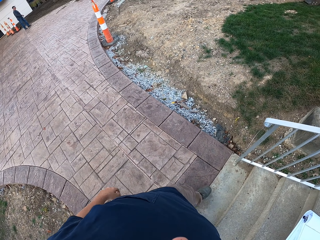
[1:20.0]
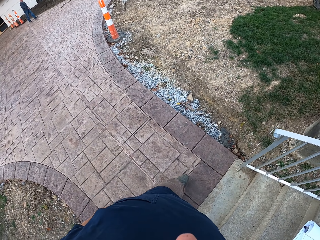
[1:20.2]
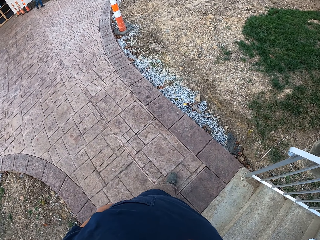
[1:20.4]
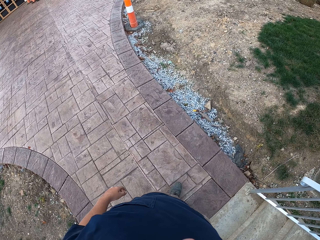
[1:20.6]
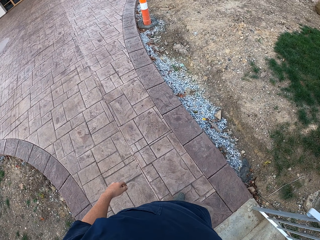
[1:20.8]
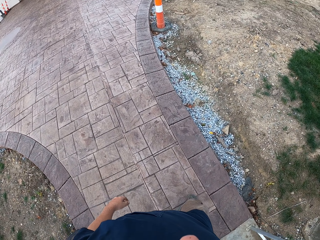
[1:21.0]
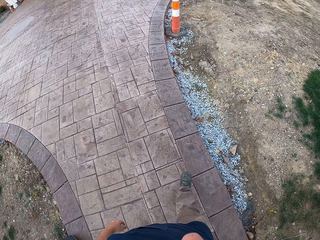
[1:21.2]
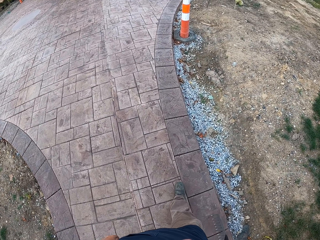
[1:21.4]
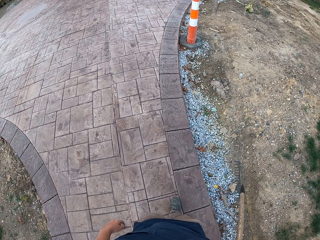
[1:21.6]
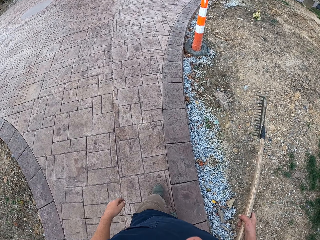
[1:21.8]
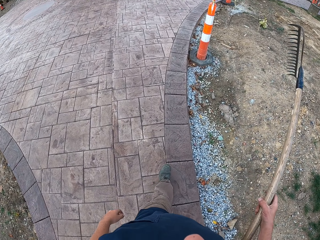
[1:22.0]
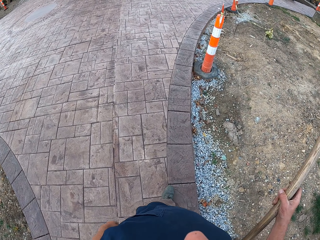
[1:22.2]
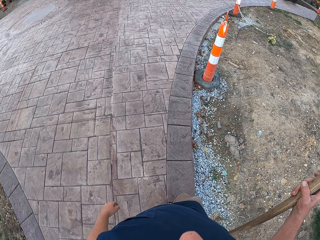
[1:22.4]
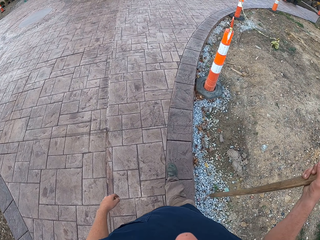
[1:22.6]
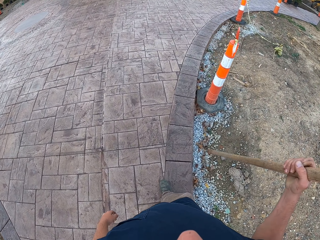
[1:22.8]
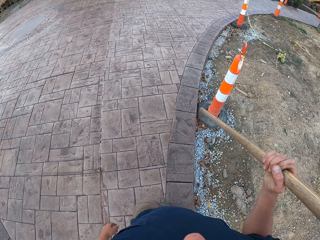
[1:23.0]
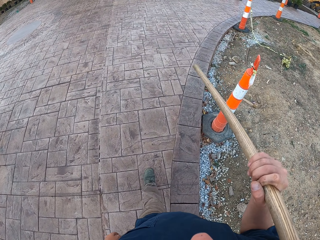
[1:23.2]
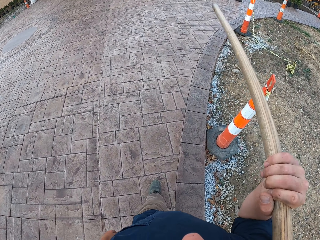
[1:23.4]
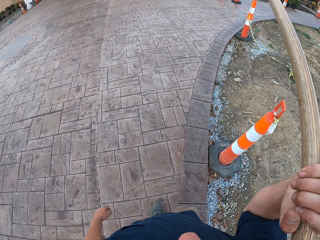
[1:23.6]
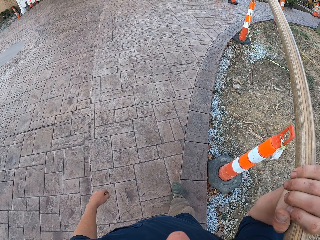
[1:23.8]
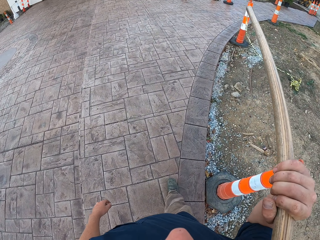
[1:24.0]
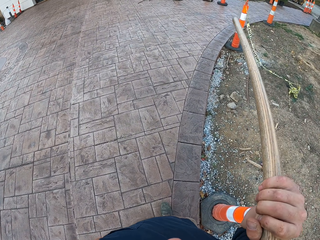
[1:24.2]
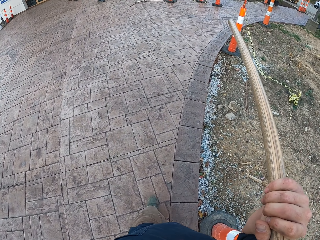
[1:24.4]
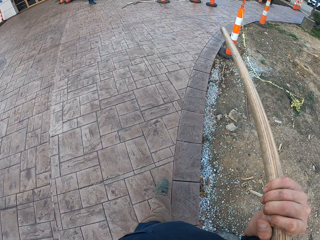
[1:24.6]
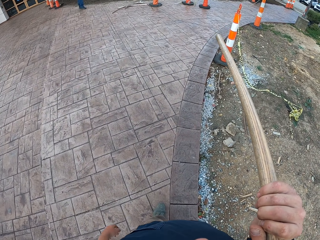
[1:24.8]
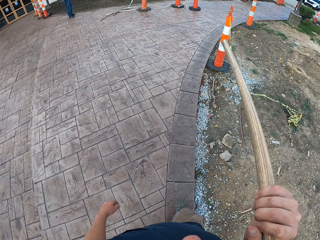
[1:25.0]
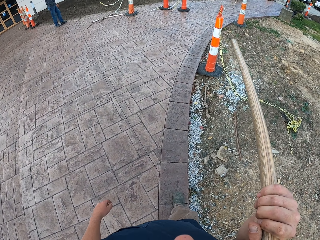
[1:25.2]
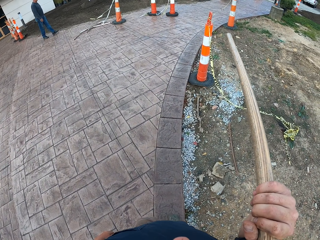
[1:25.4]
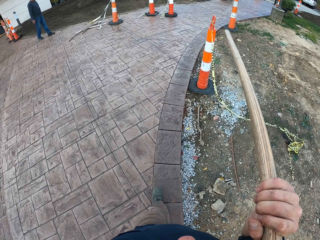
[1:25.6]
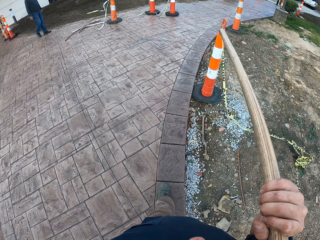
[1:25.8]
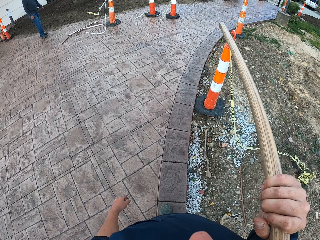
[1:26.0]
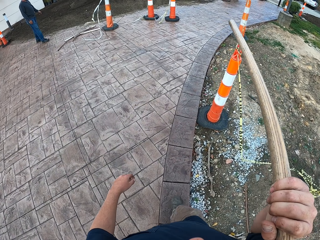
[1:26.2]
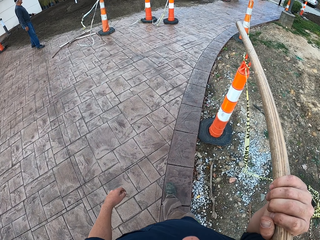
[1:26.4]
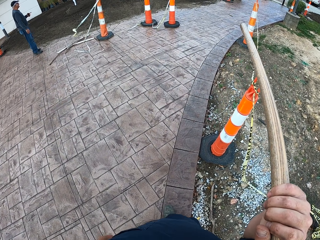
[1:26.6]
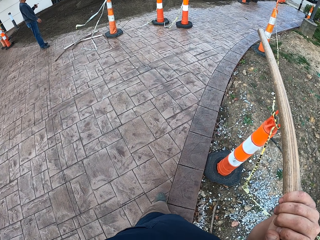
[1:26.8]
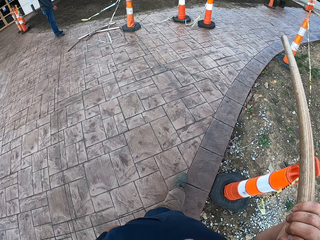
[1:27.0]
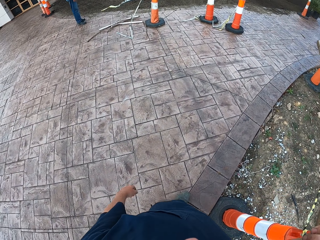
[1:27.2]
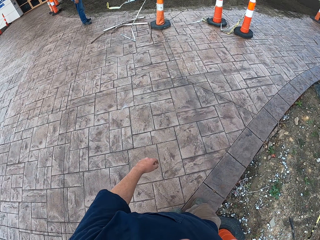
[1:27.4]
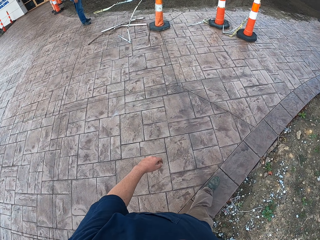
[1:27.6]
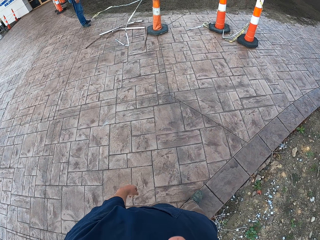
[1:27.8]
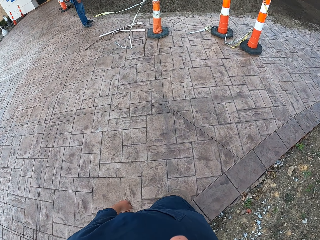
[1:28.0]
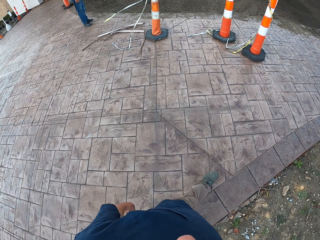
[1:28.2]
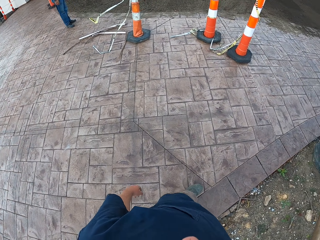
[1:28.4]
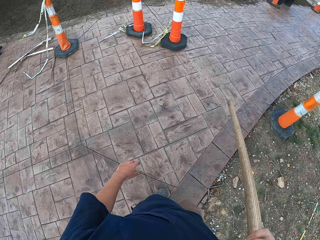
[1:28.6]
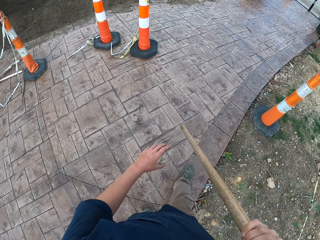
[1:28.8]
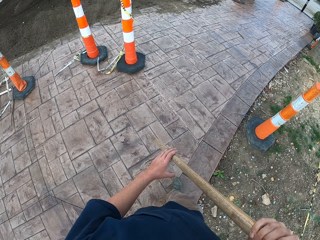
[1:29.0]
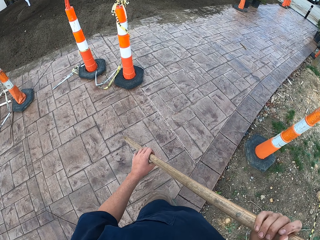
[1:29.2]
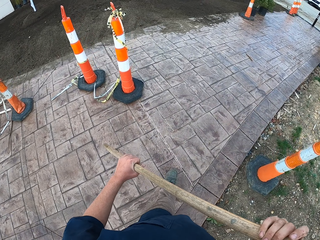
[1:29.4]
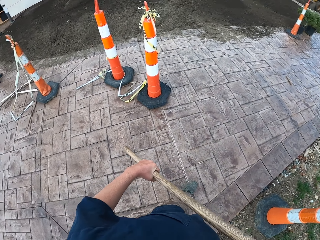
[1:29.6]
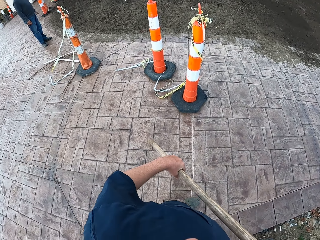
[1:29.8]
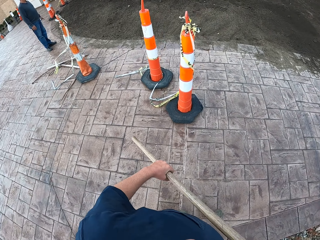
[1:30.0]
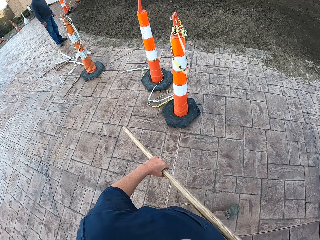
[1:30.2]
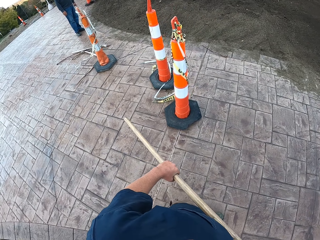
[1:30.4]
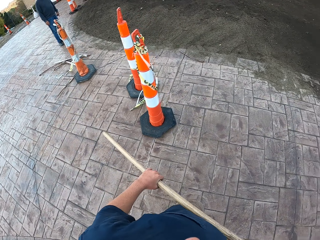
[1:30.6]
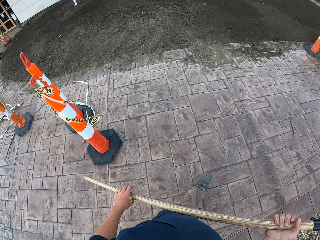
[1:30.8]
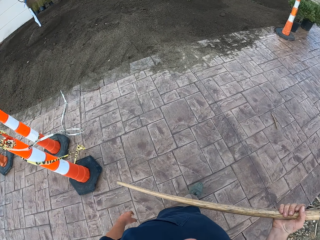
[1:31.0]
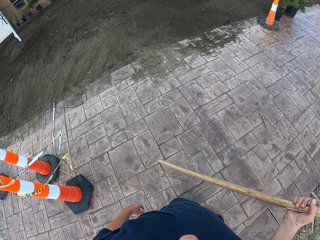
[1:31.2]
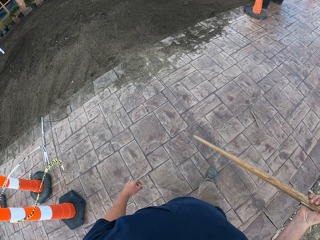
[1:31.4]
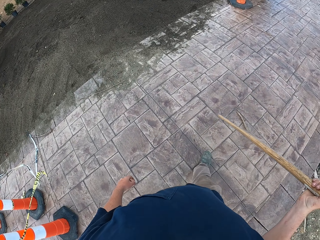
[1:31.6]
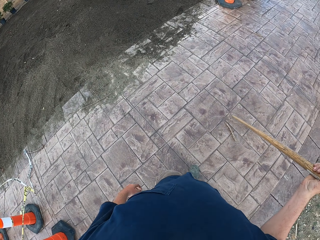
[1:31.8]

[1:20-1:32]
The camera wearer walks. They move around. They lift the rake.

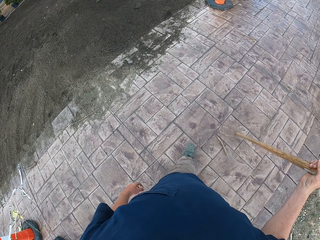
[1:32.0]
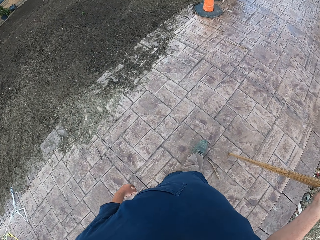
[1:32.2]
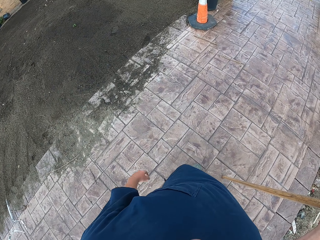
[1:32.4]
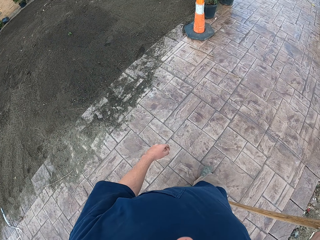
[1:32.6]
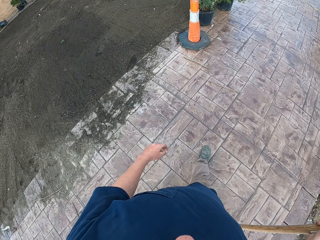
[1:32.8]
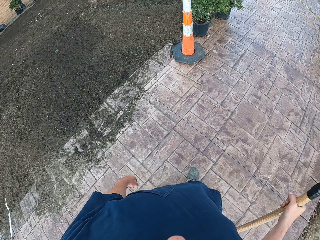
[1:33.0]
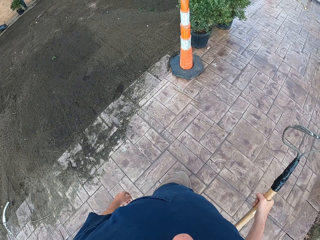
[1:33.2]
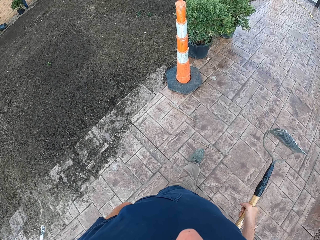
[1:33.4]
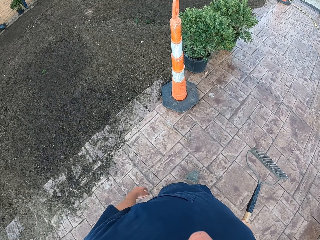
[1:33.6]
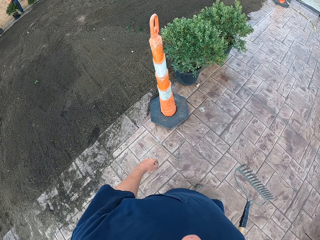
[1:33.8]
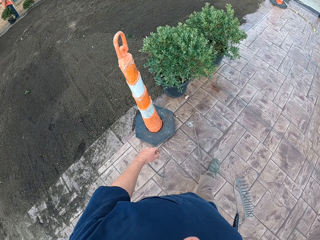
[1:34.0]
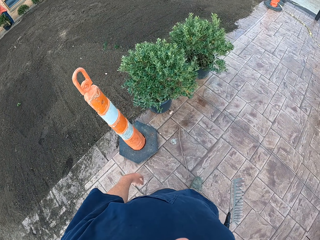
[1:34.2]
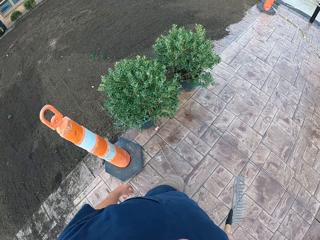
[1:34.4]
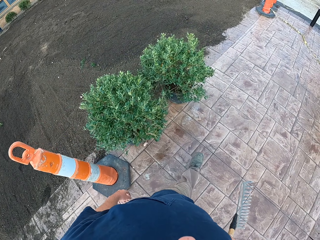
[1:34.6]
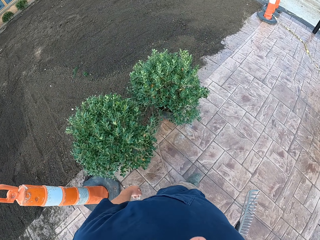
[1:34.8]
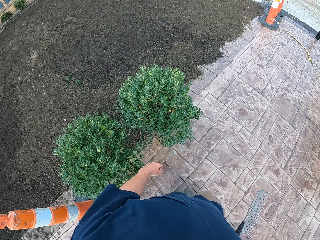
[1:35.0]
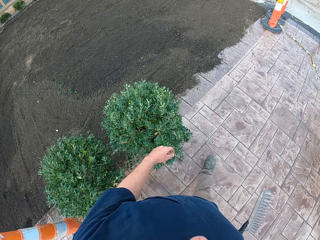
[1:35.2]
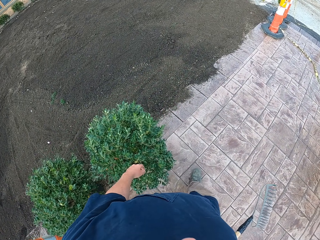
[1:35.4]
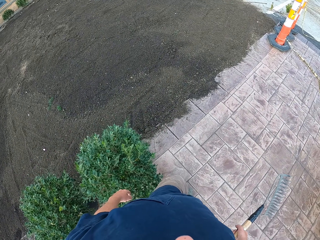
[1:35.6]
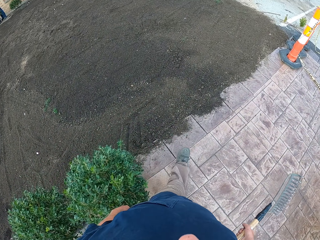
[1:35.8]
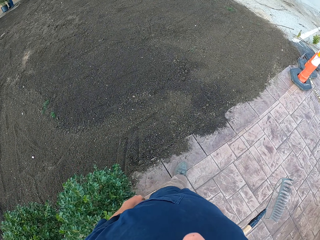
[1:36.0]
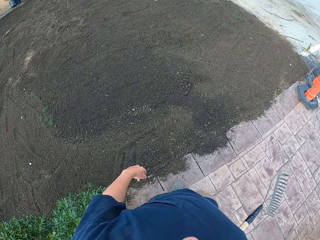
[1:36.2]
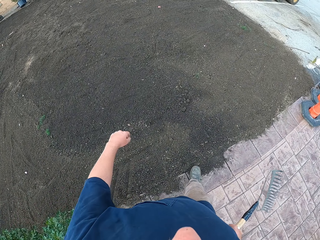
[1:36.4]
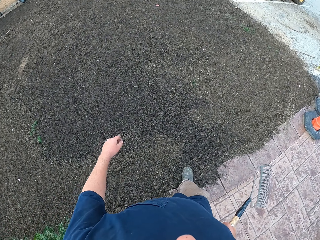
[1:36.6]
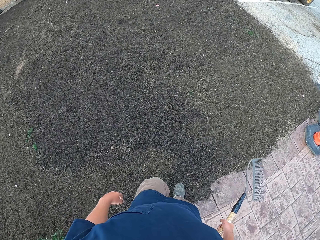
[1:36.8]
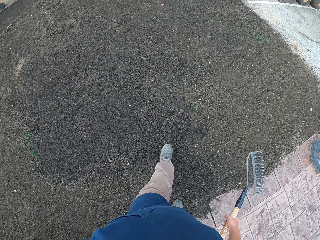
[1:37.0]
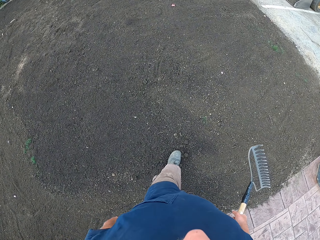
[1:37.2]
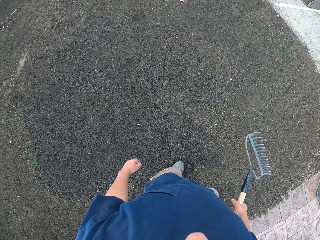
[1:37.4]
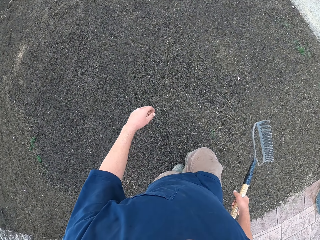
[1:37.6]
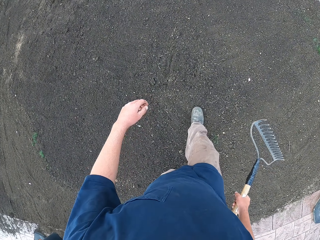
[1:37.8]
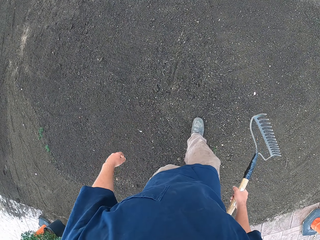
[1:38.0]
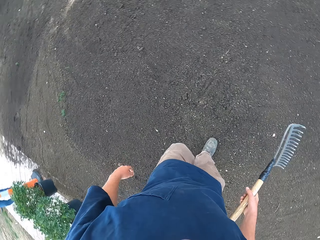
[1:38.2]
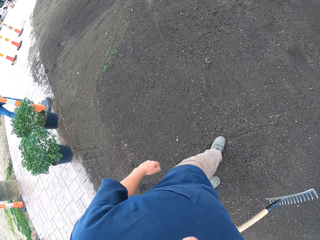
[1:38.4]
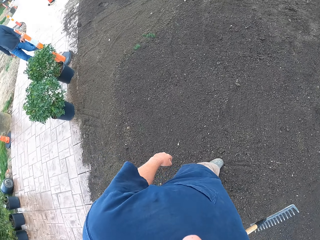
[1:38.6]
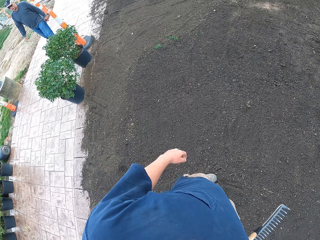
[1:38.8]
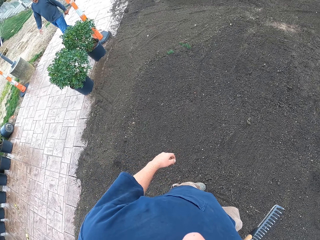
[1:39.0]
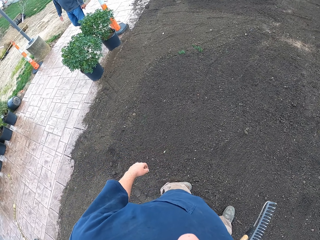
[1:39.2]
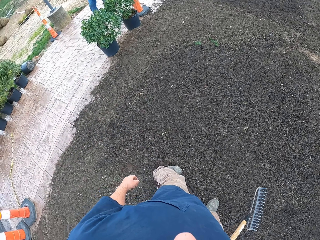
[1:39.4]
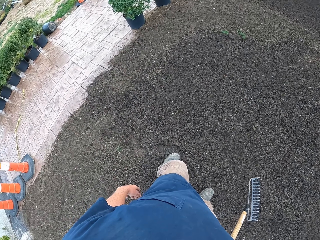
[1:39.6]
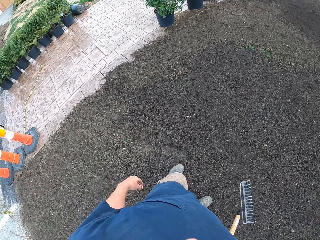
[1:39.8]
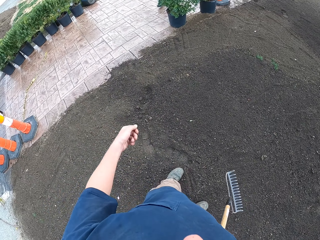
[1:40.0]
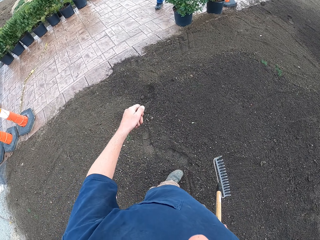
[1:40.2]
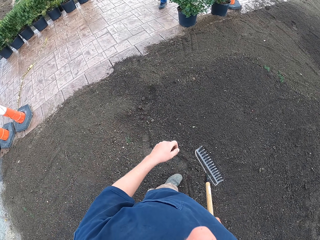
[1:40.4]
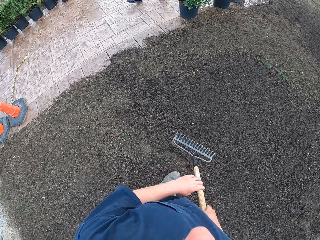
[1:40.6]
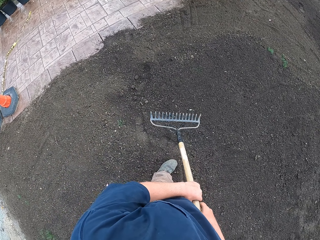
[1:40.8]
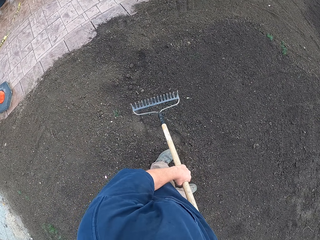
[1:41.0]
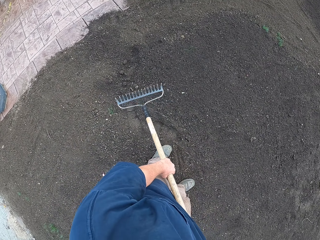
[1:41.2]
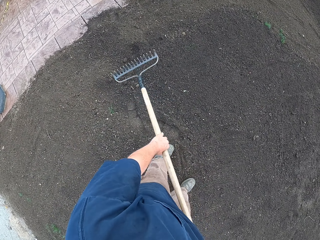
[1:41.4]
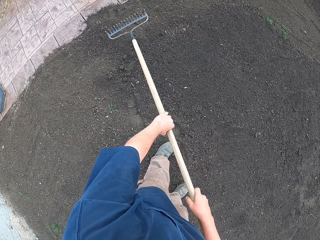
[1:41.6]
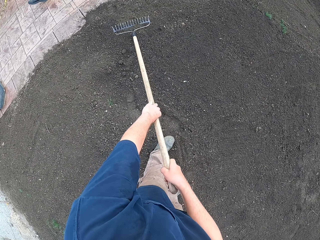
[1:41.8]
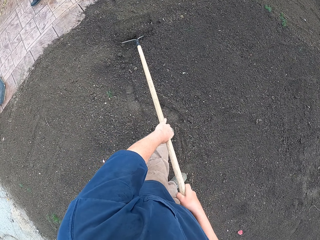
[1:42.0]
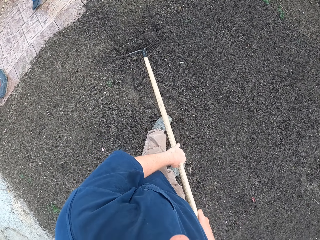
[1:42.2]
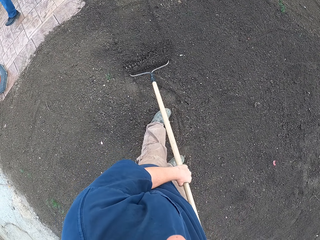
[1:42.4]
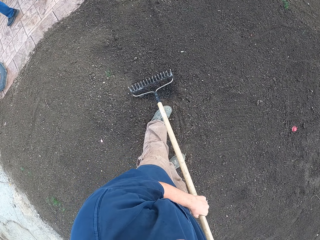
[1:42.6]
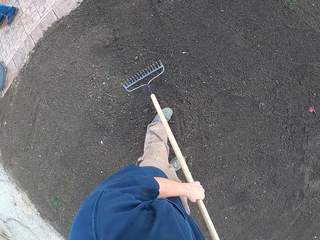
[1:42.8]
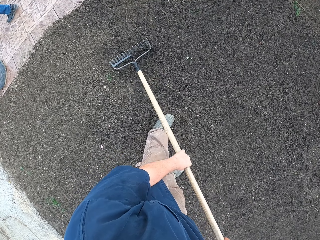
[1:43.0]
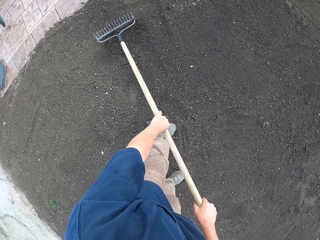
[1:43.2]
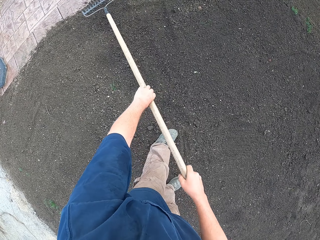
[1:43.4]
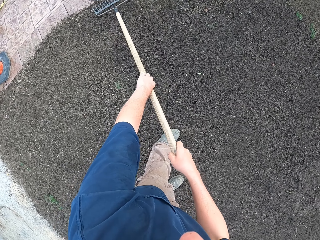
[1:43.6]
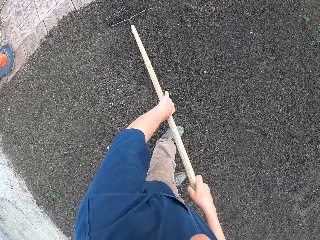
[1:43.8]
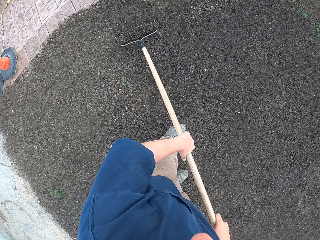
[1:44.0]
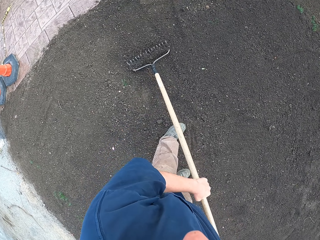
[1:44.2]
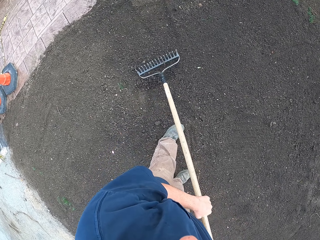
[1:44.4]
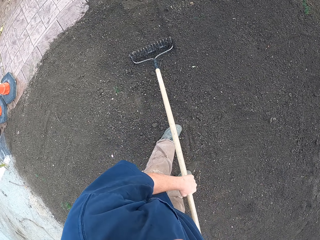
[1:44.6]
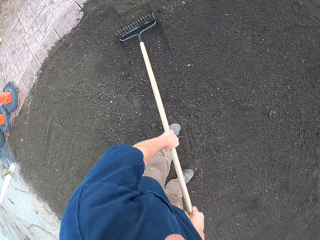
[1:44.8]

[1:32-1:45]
A person walks around. The camera wearer talks to the person. They move sand with the rake.
